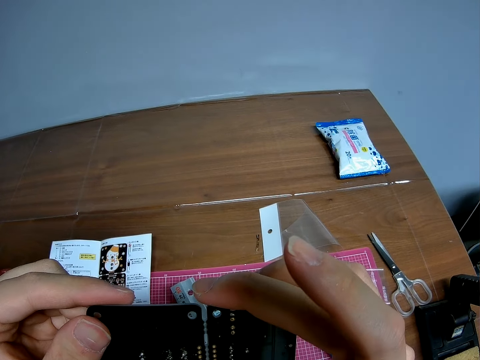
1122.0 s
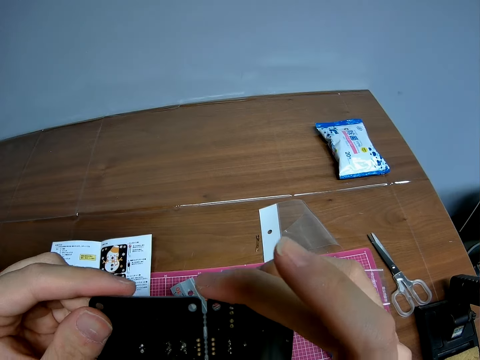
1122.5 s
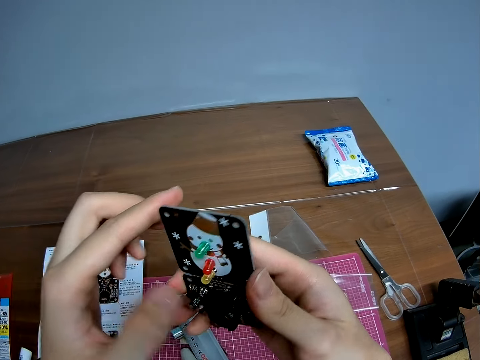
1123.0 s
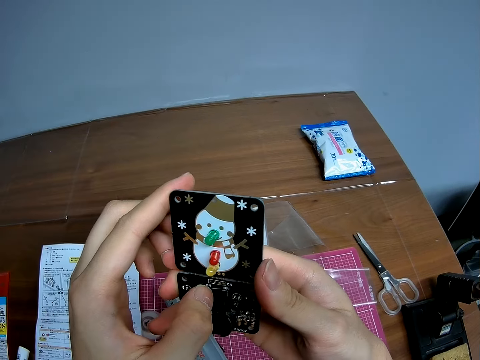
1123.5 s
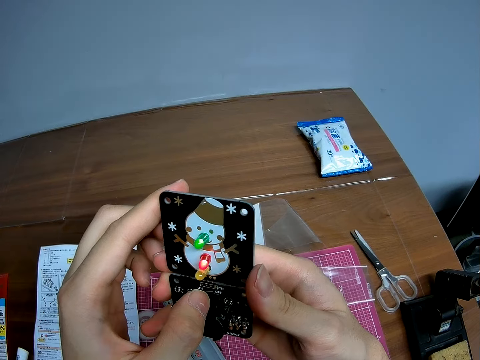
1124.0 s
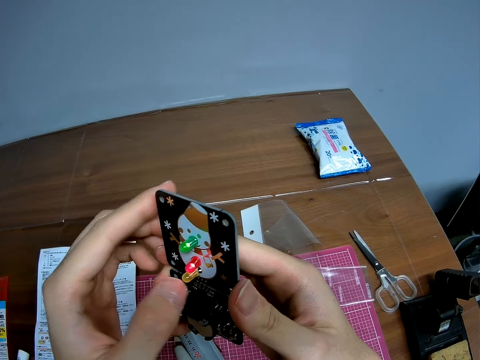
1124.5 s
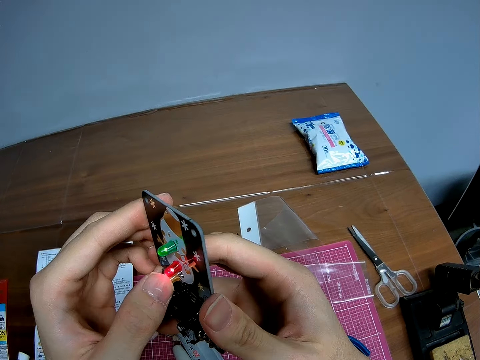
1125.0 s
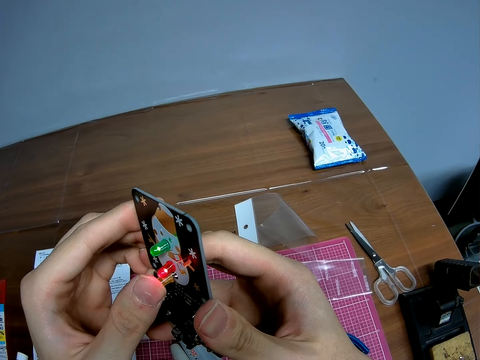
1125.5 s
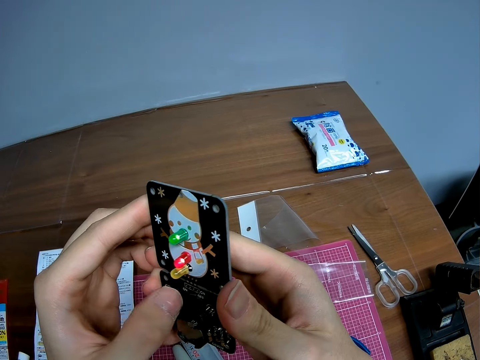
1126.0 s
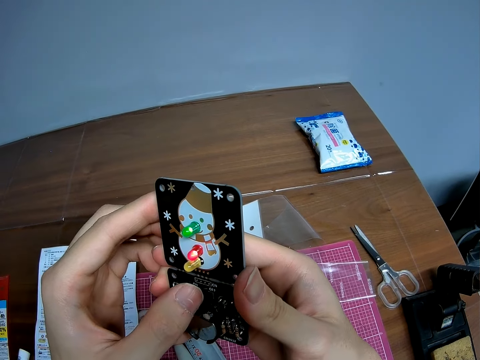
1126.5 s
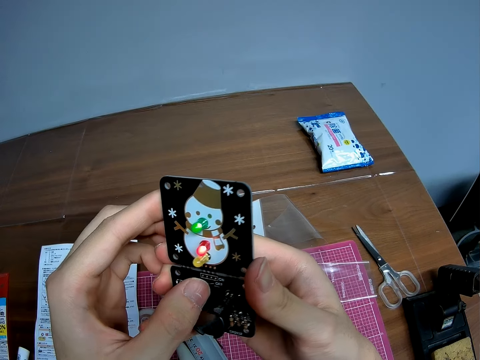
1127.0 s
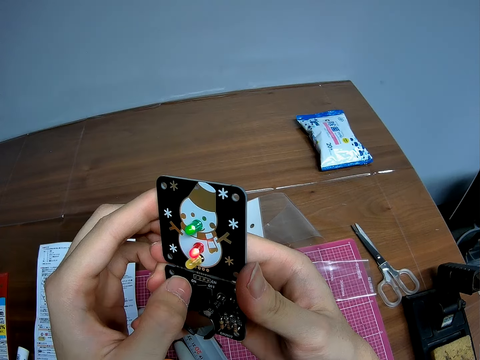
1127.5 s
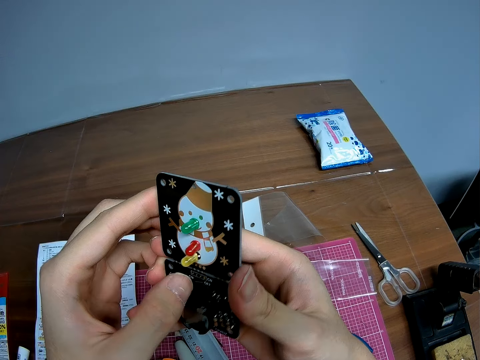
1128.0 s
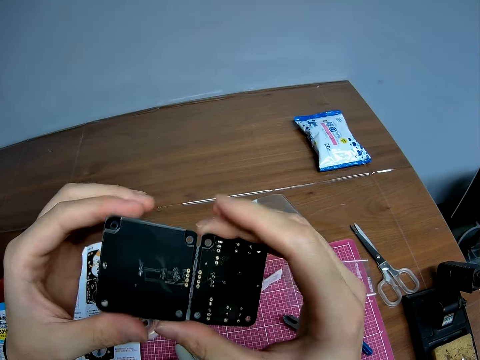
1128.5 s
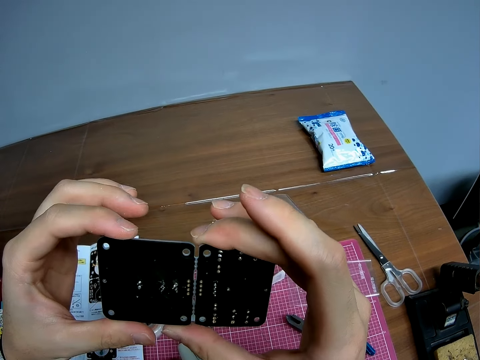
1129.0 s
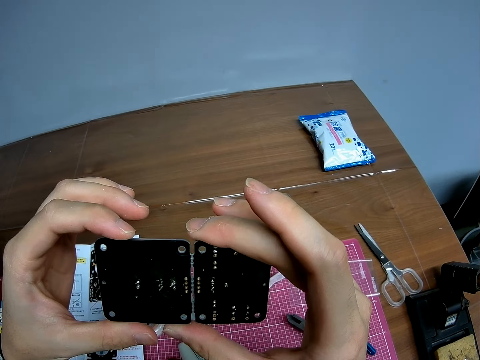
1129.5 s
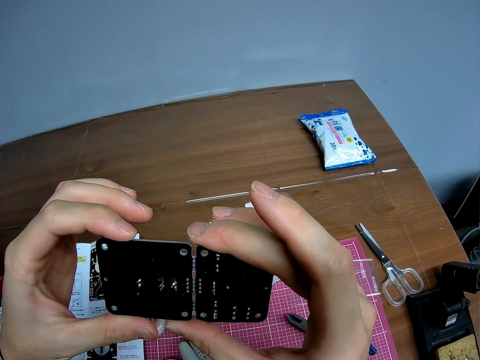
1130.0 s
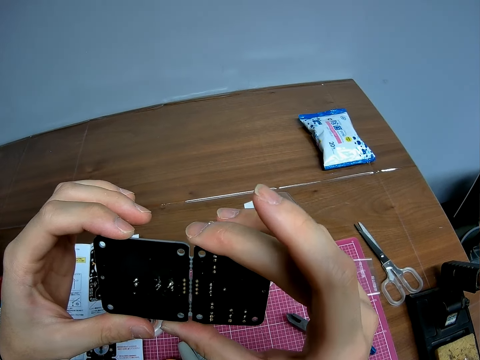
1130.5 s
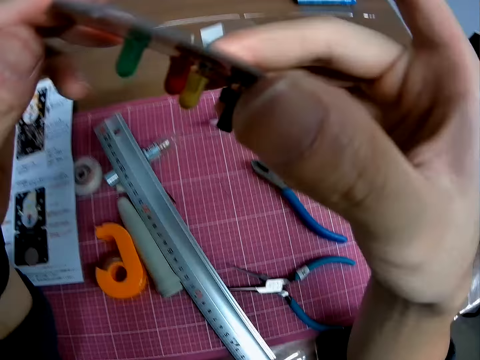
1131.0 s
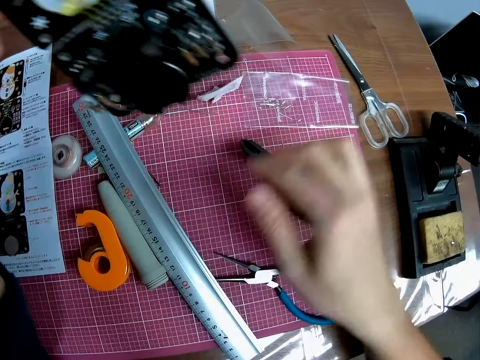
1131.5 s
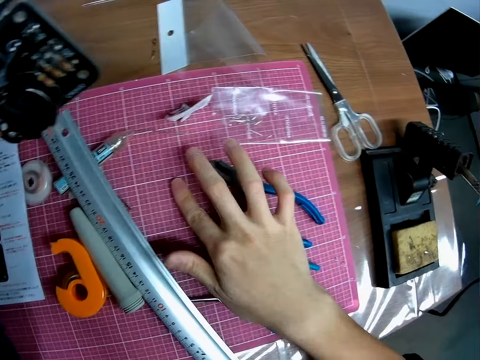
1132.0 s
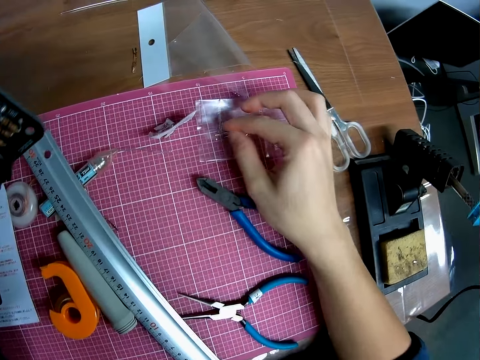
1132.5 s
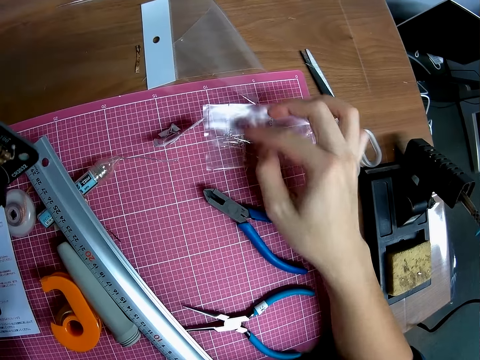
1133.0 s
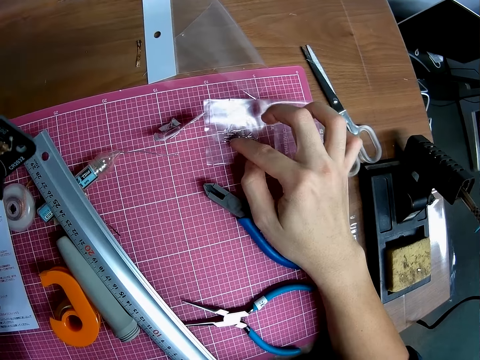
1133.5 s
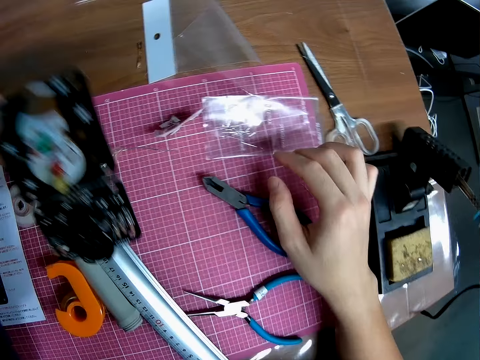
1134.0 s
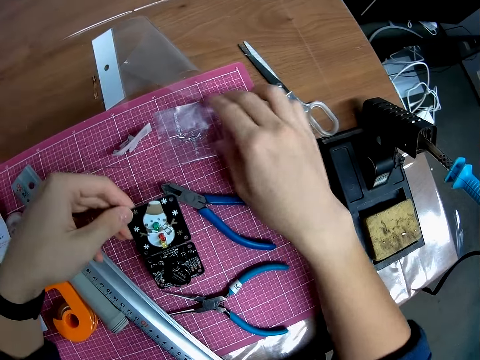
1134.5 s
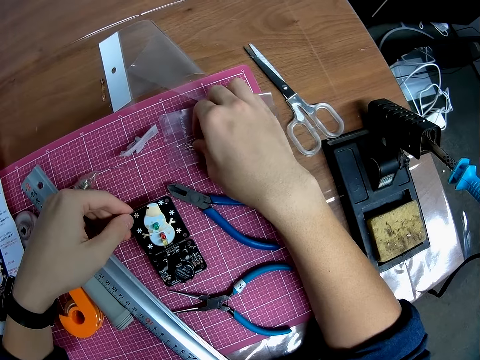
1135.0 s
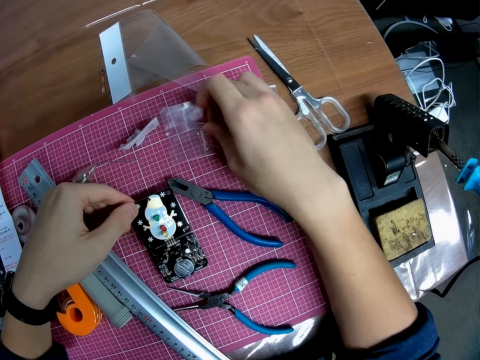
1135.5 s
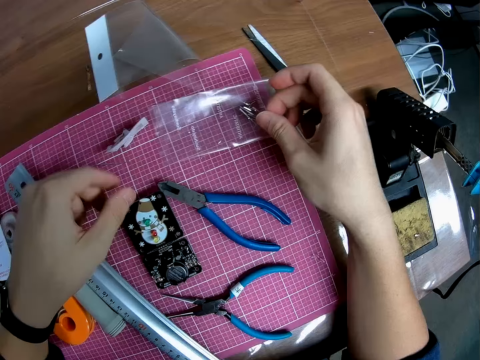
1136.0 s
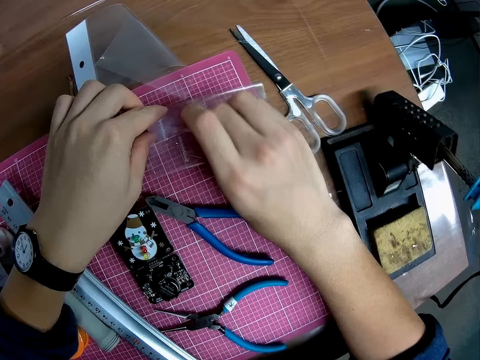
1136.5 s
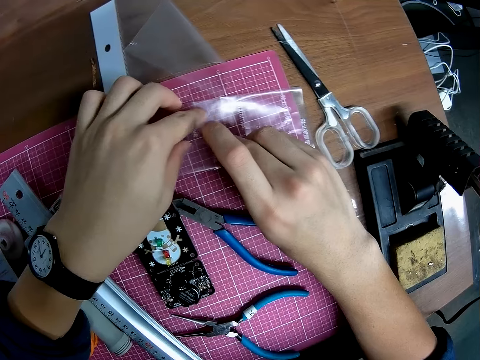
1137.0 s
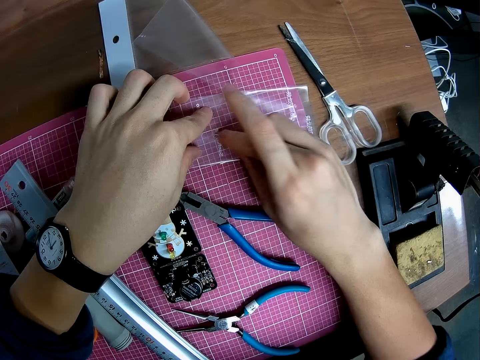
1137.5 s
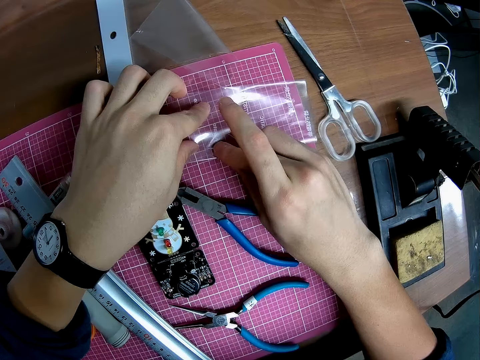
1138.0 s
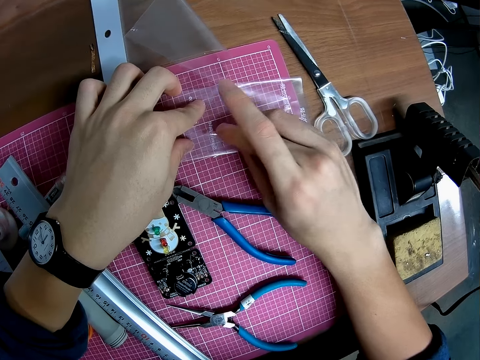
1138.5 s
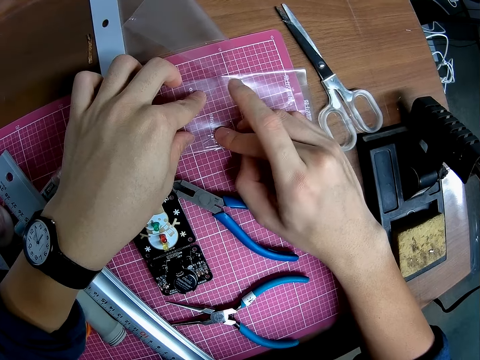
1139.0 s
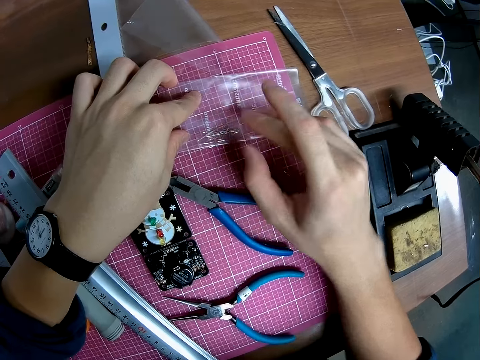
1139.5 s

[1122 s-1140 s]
The camera wearer powers on the switch of the circuit board or stereo board. They look at the stereo board. They put off the stereo board. They look at the stereo board. They pick something. They drop the circuit board on the table. They pick something.

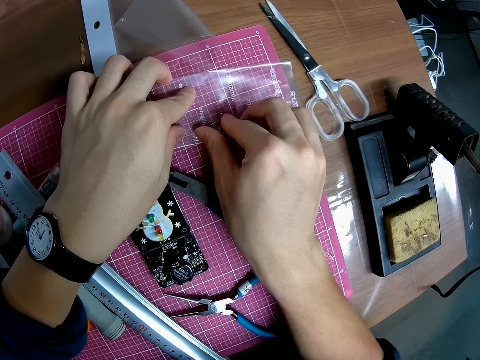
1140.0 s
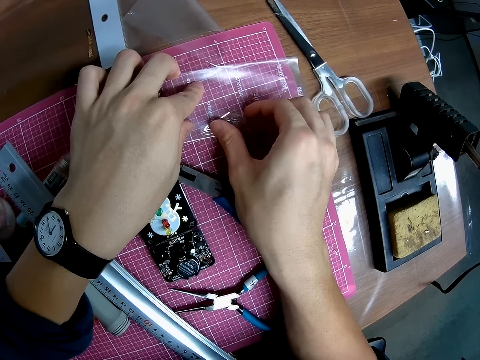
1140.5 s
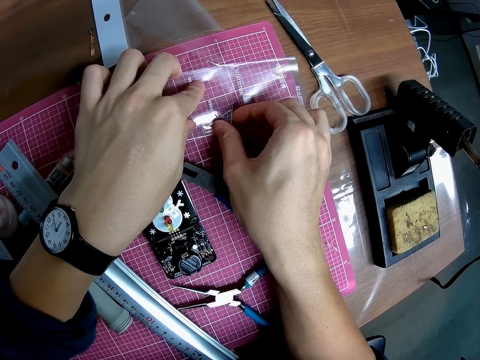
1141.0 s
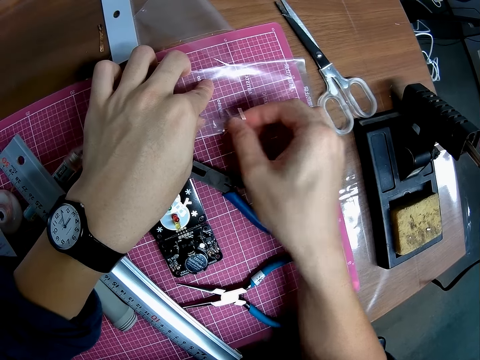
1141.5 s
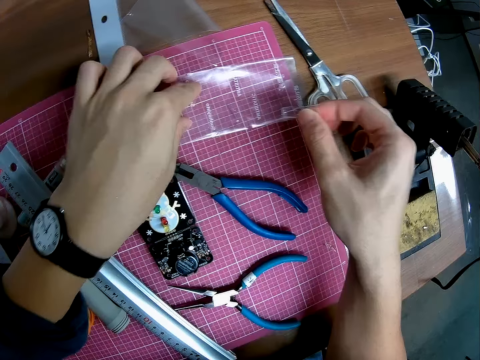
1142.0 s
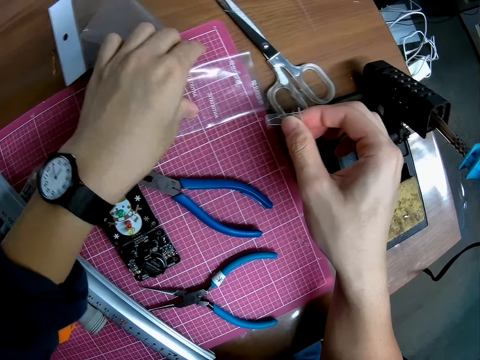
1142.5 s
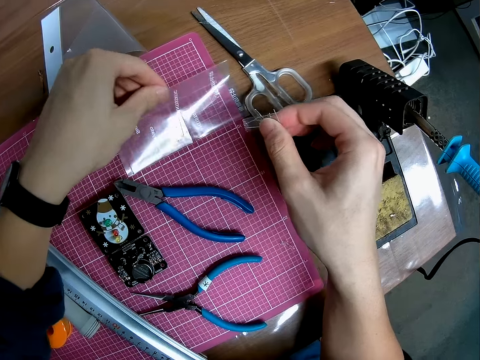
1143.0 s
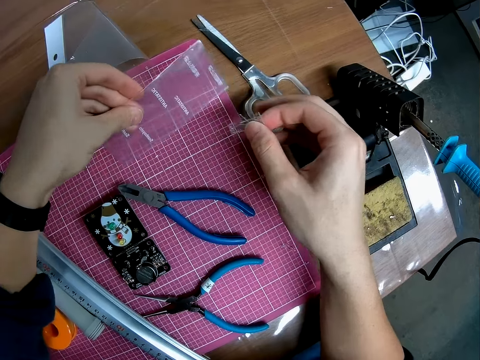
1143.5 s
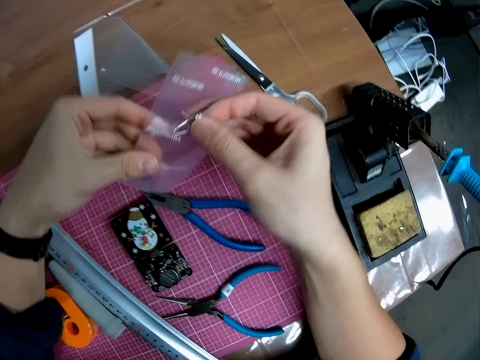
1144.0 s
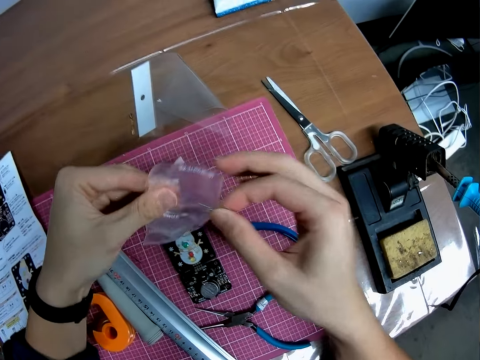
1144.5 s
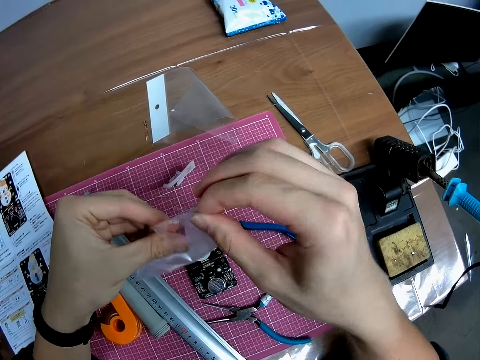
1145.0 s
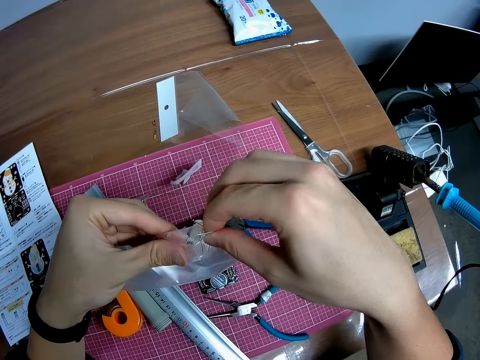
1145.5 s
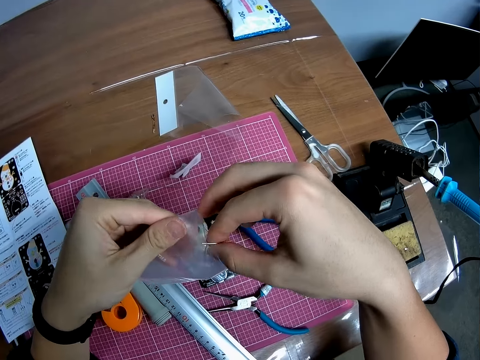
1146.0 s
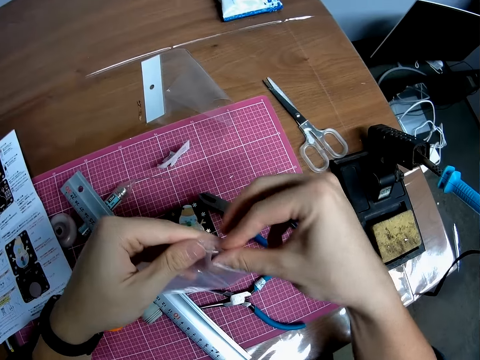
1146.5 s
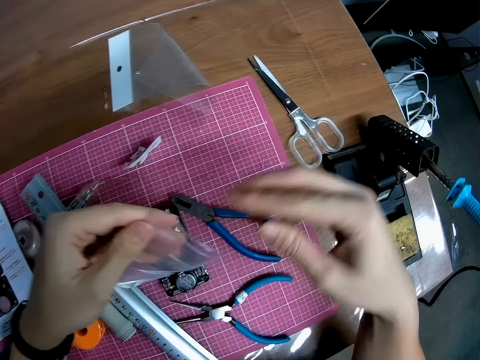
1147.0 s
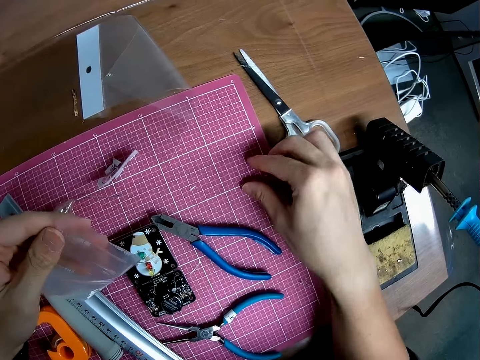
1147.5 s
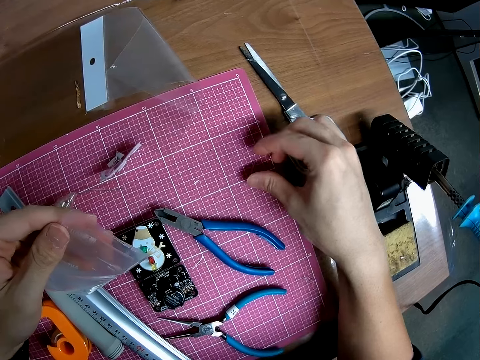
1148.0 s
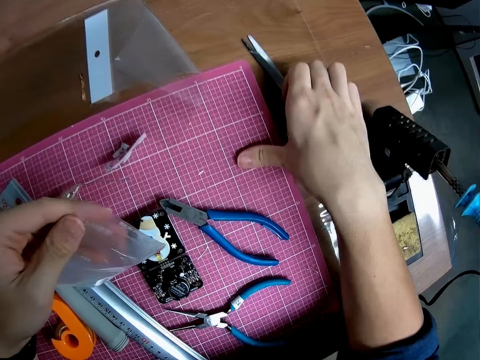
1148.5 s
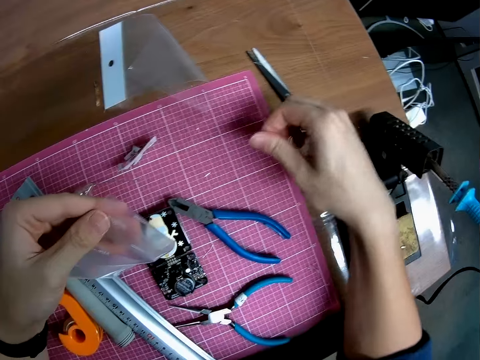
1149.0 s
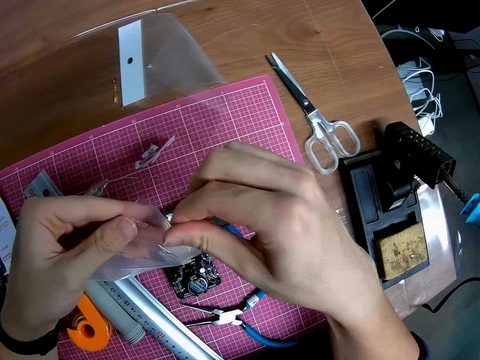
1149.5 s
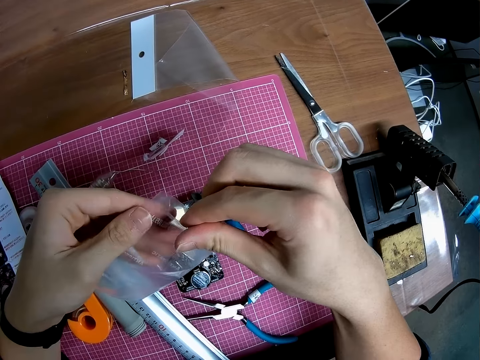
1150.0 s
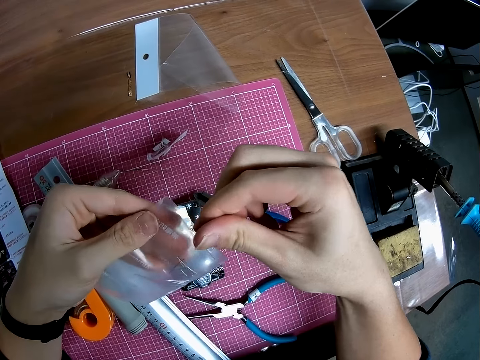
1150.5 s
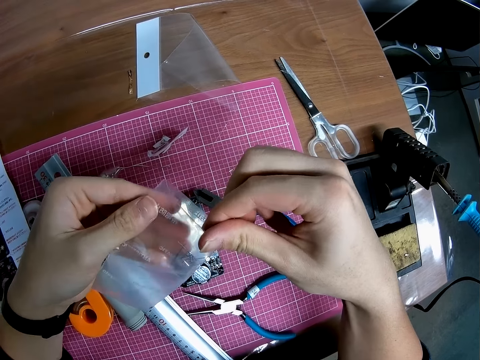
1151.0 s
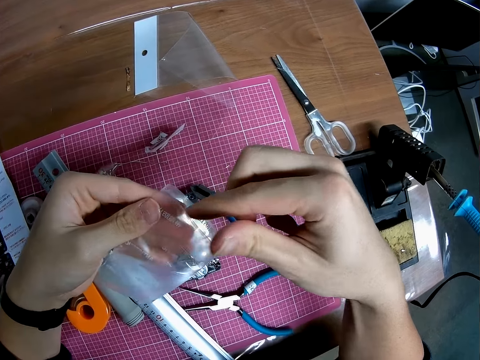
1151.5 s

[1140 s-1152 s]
The camera wearer picks up the nylon paper. They put the pins on the table into the small nylon on the table. They pick something and put something in the nylon paper.
